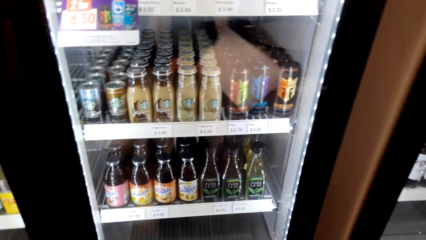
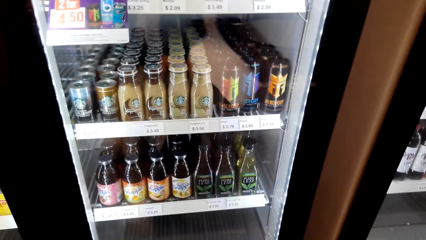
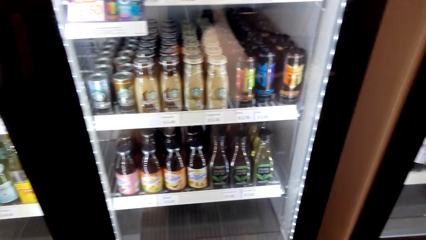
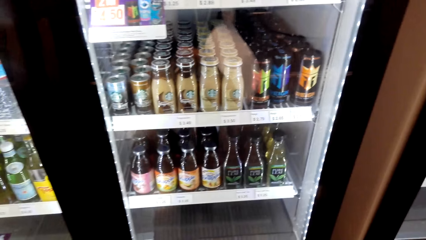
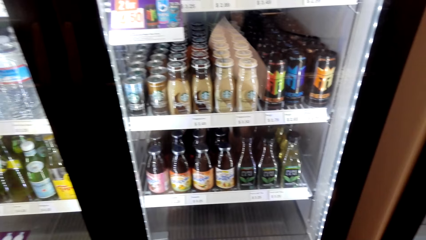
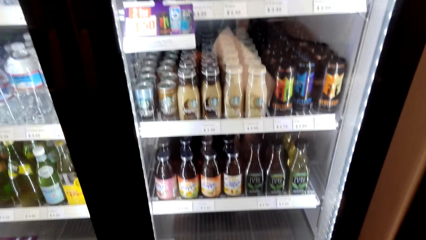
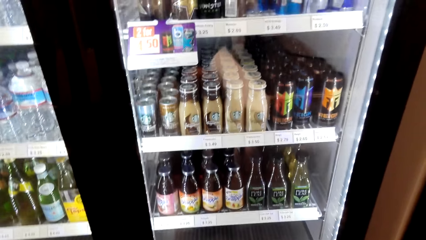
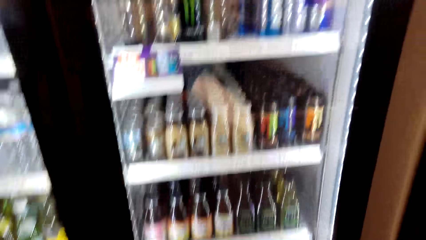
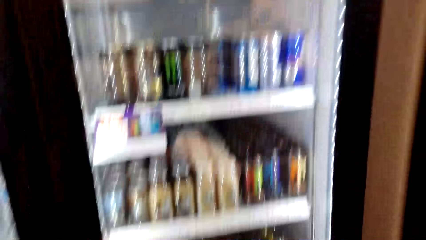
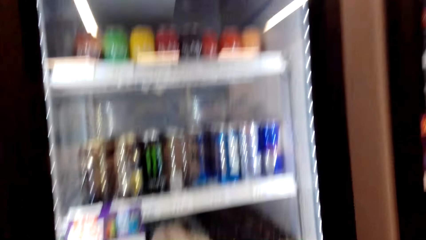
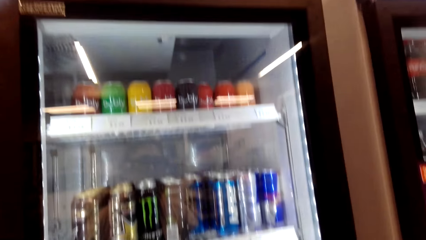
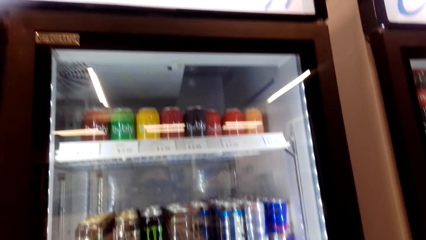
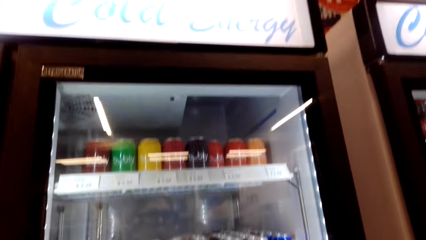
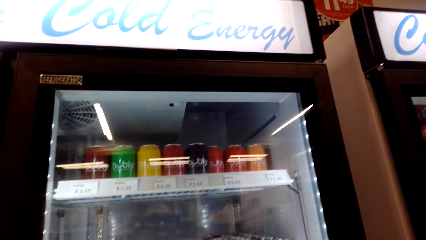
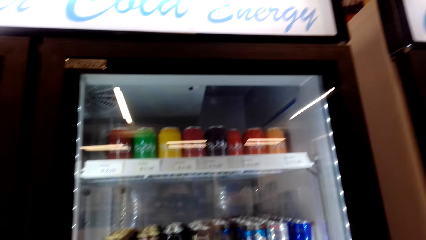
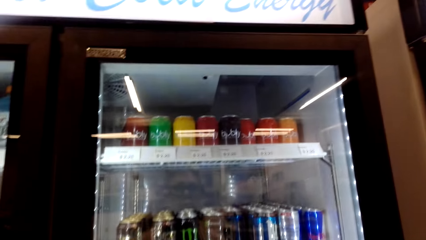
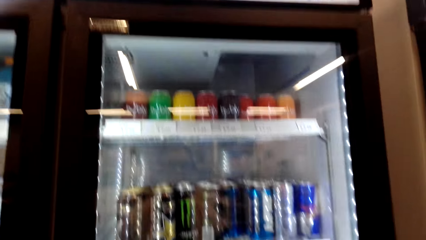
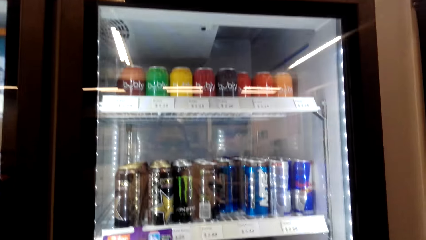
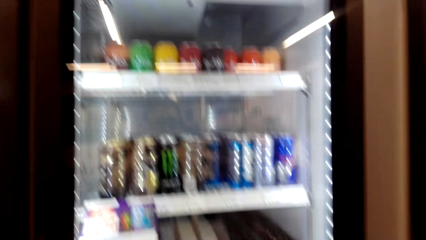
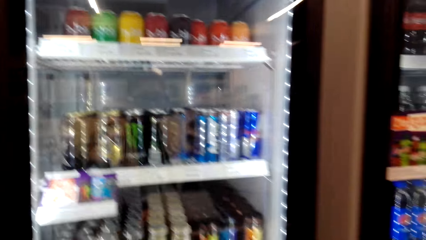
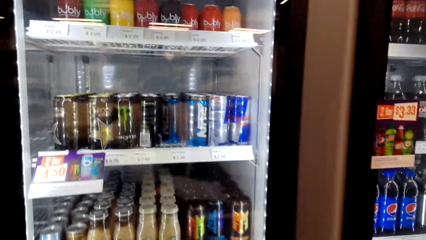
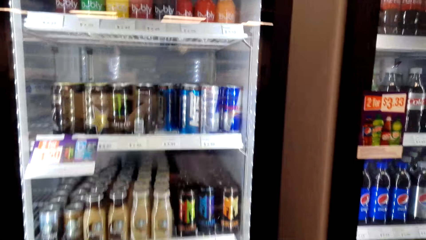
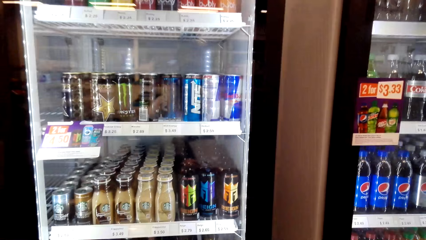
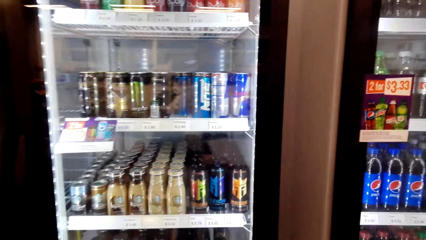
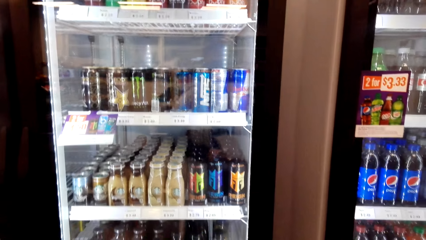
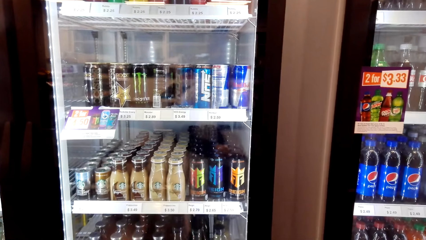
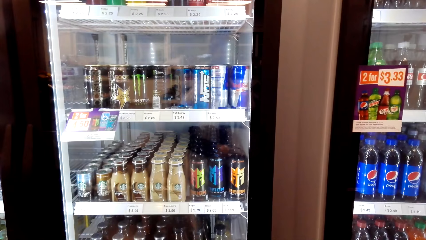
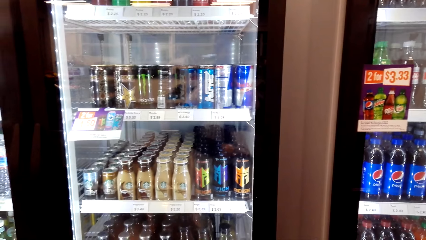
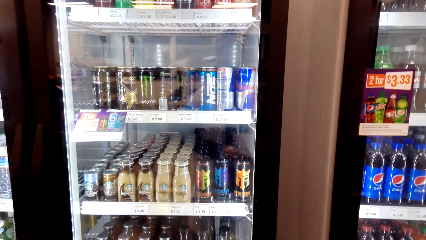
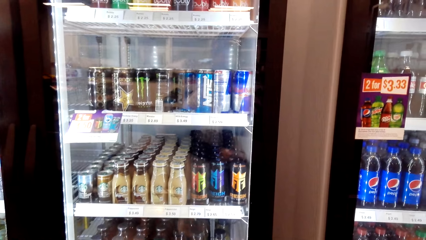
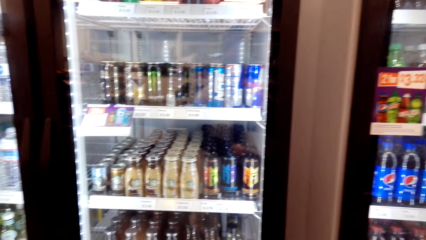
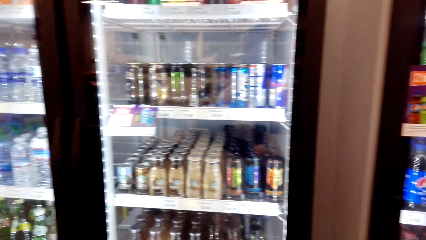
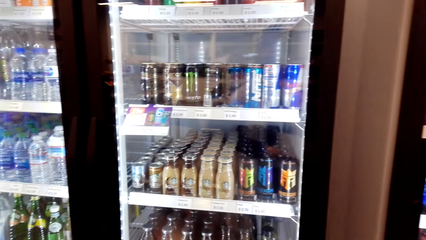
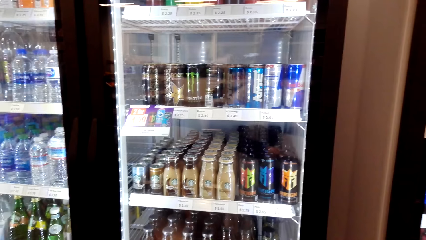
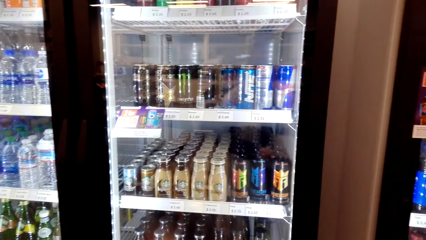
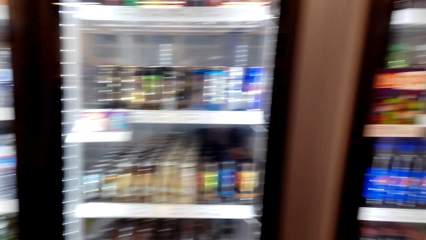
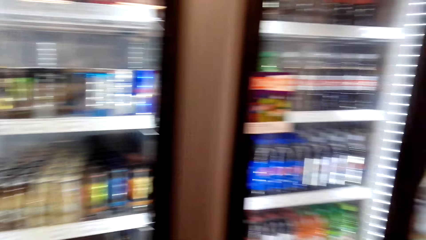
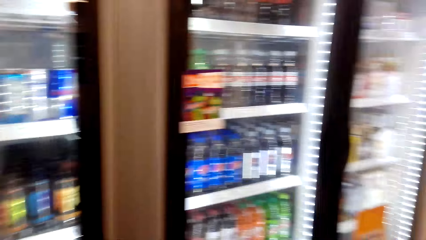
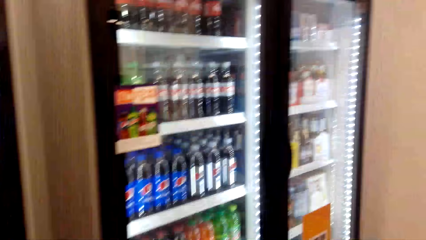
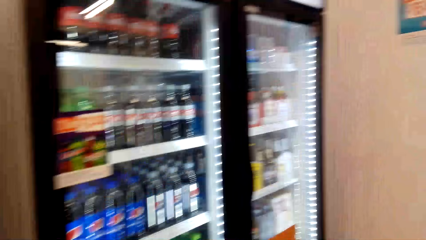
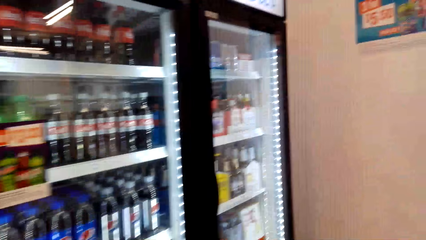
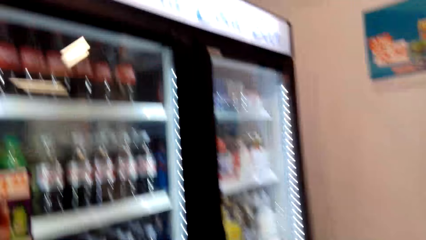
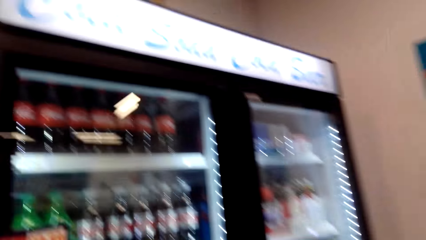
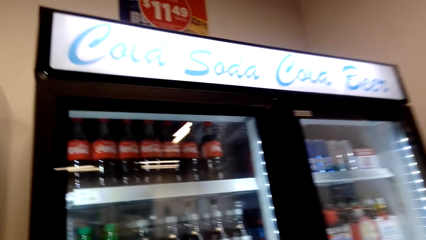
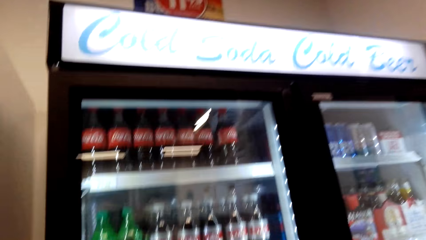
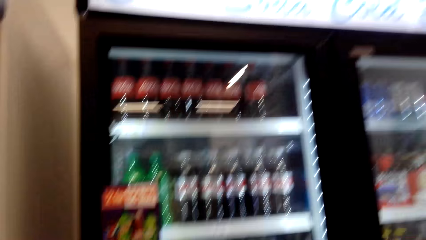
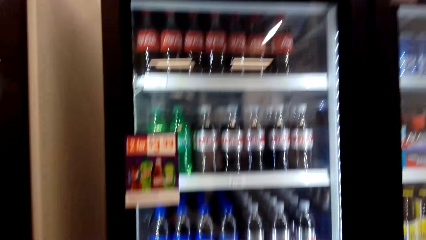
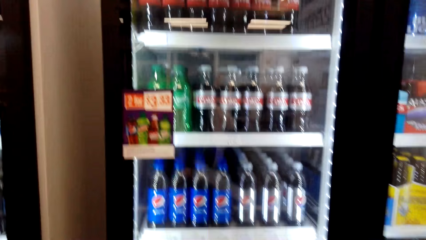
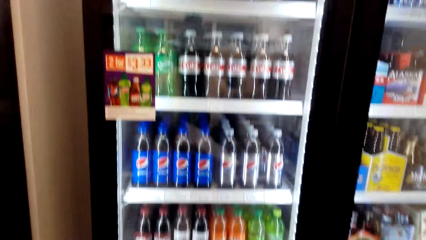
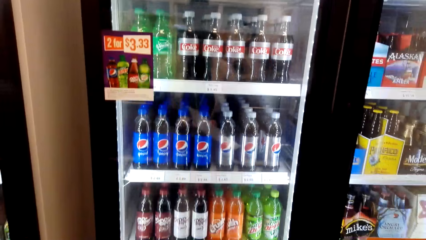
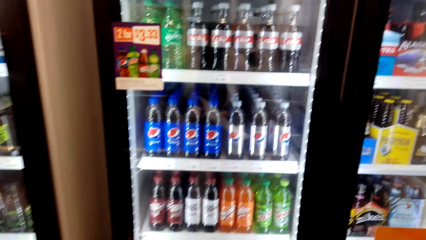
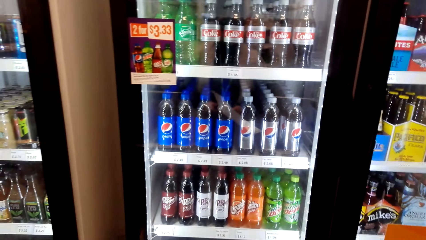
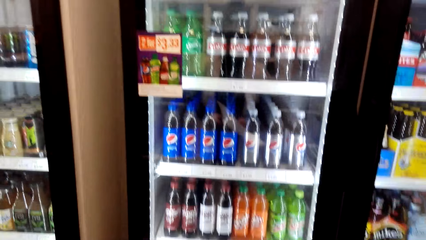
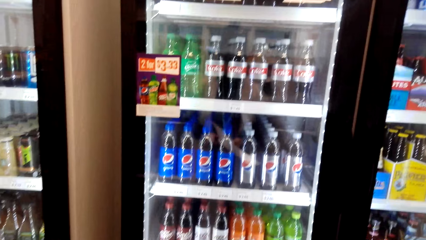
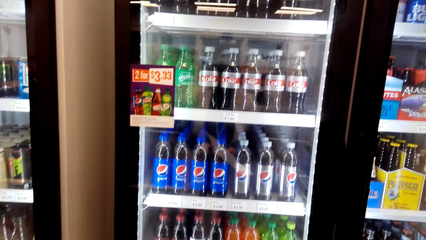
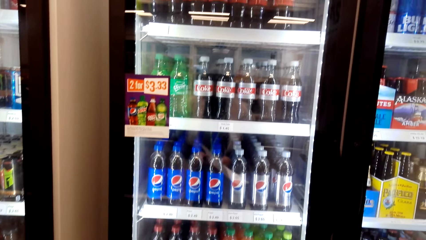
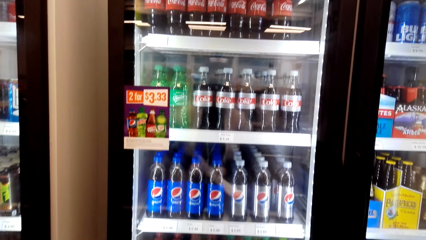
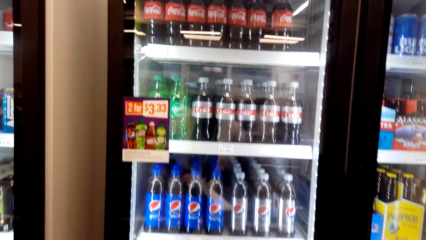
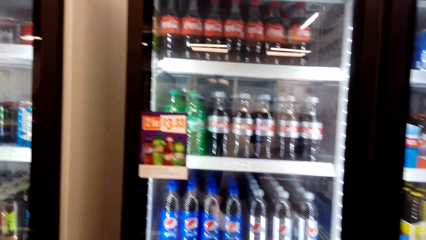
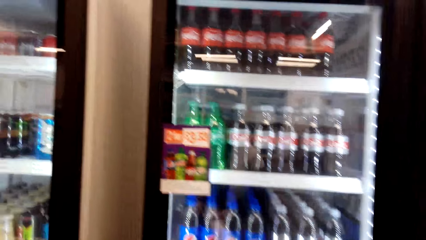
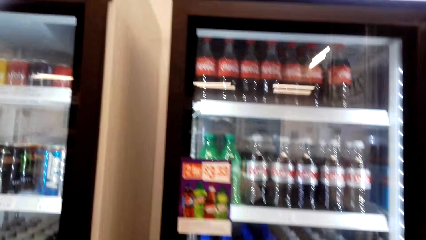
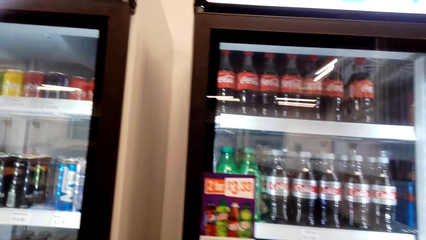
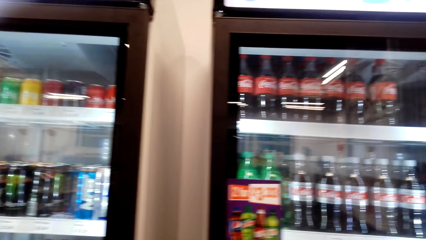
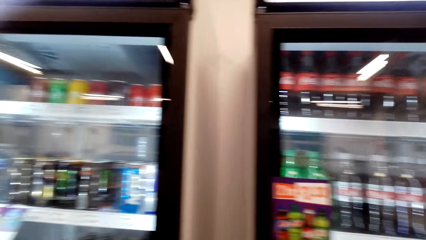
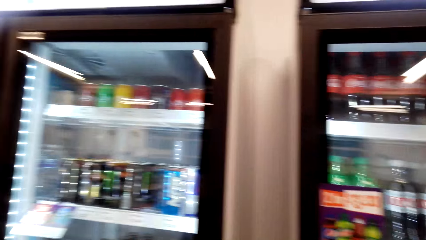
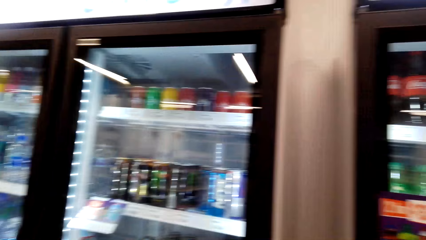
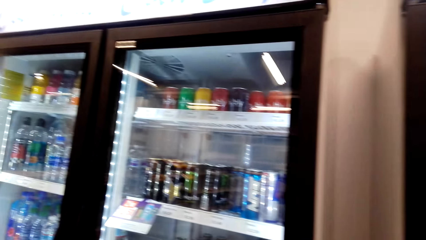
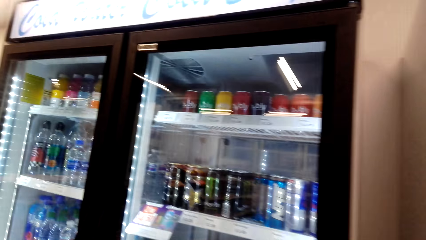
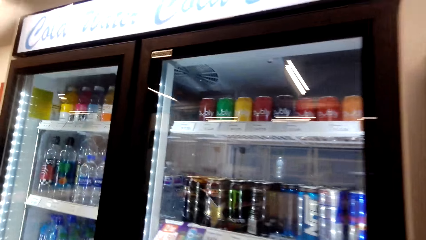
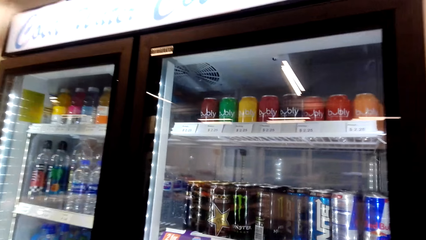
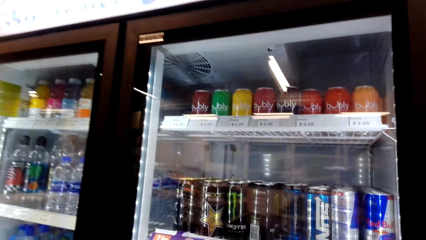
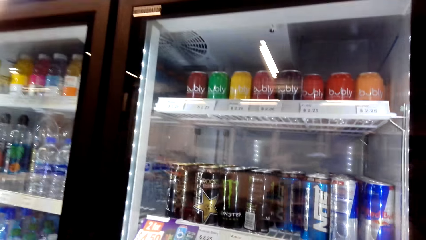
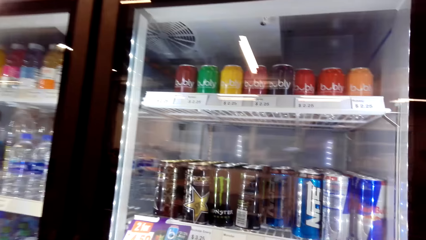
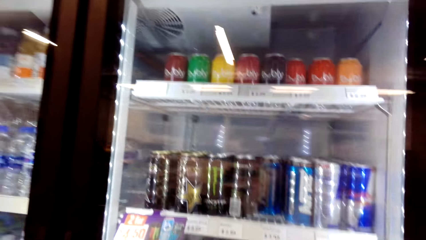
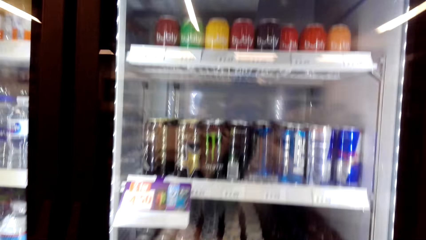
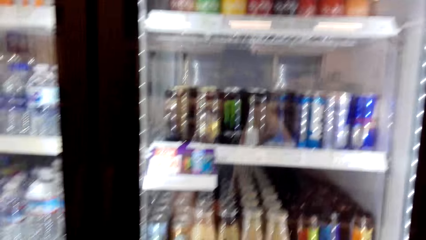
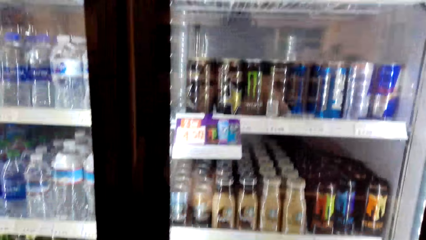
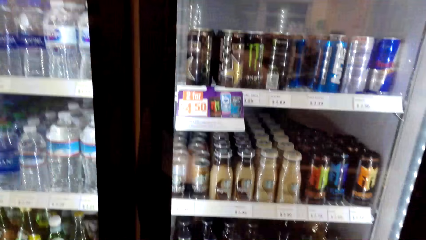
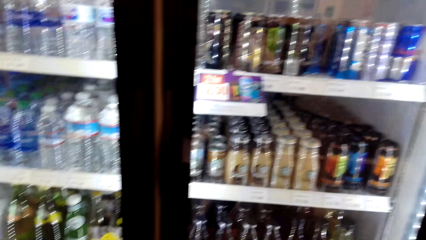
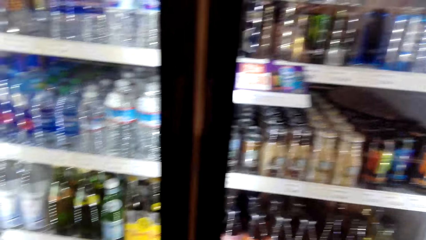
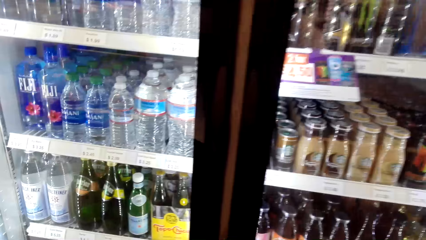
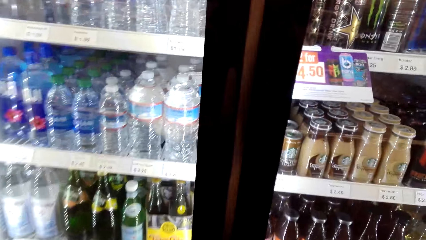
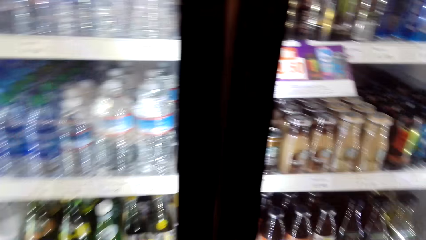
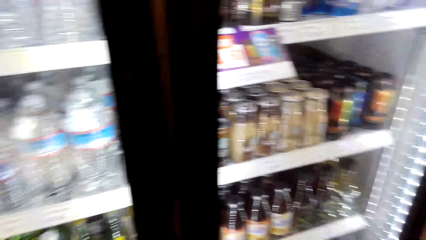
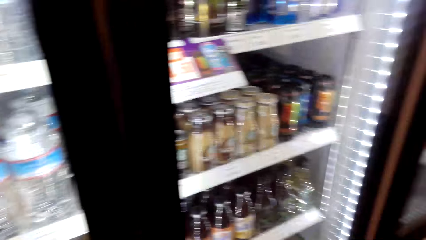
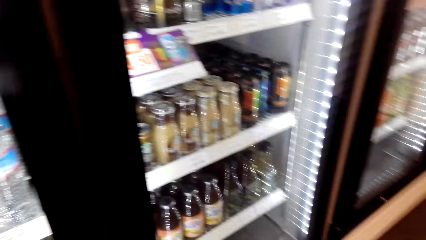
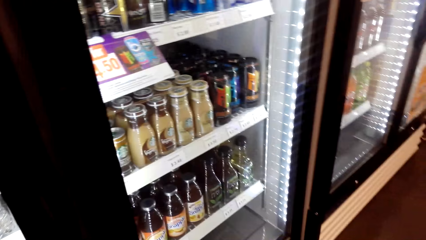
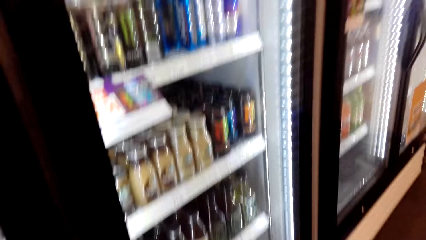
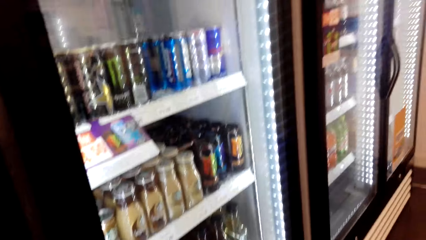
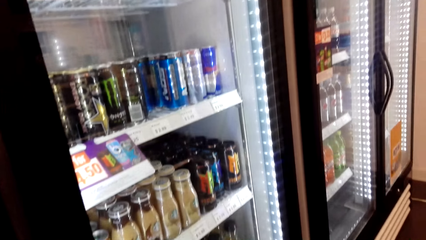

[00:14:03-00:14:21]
The camera wearer looks around.
